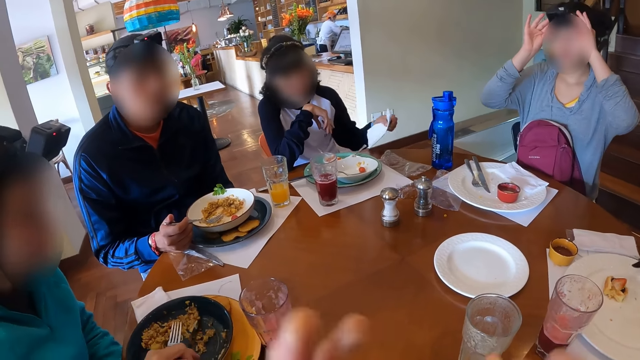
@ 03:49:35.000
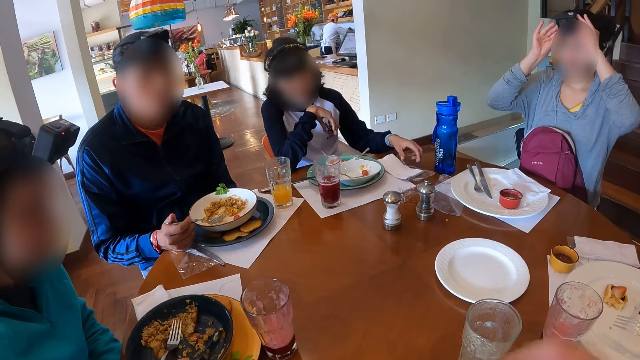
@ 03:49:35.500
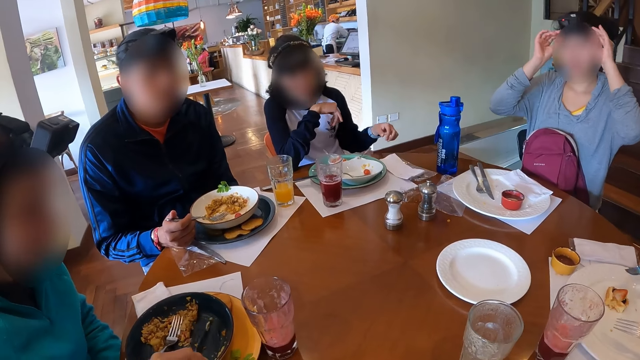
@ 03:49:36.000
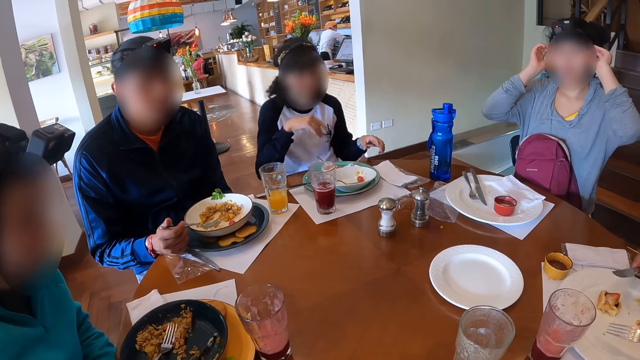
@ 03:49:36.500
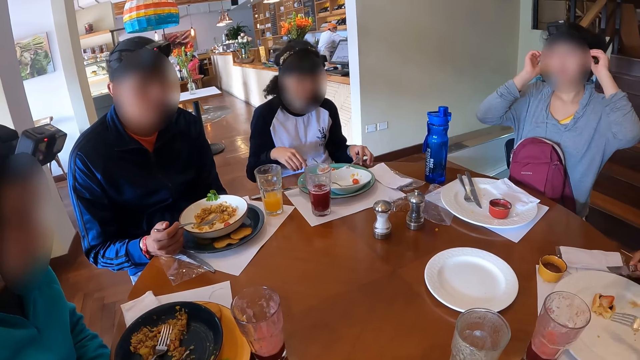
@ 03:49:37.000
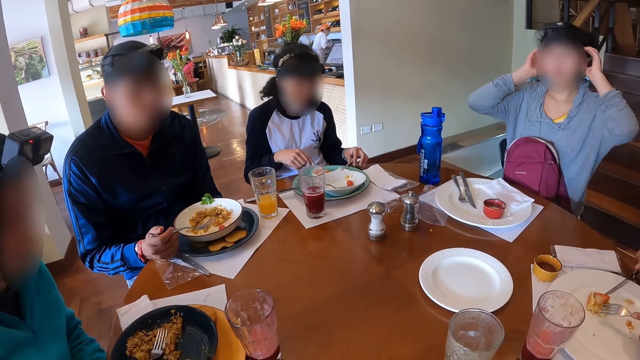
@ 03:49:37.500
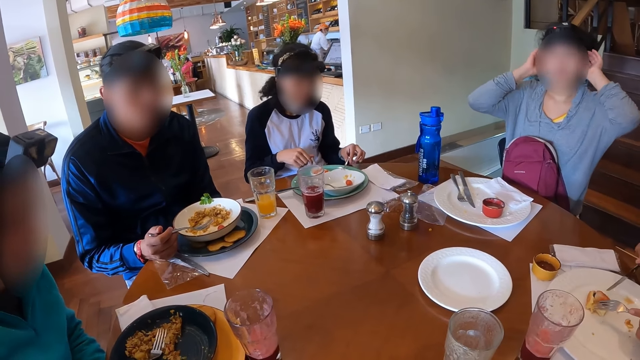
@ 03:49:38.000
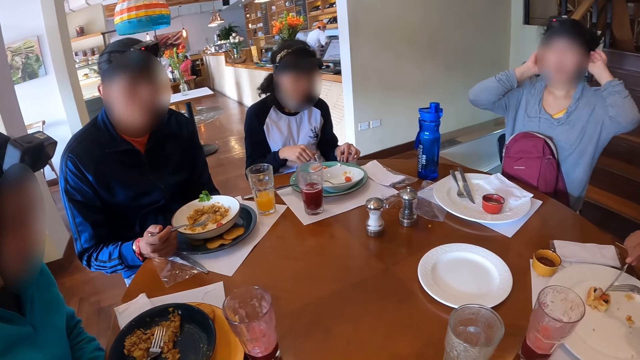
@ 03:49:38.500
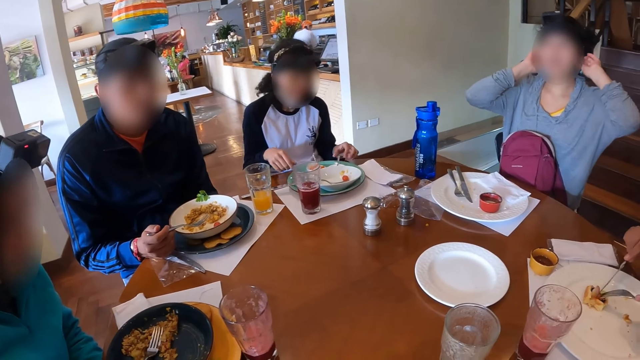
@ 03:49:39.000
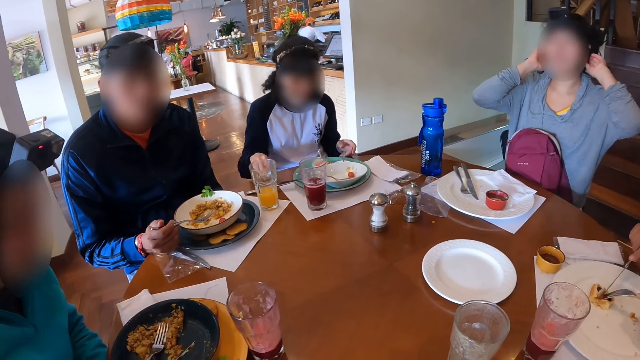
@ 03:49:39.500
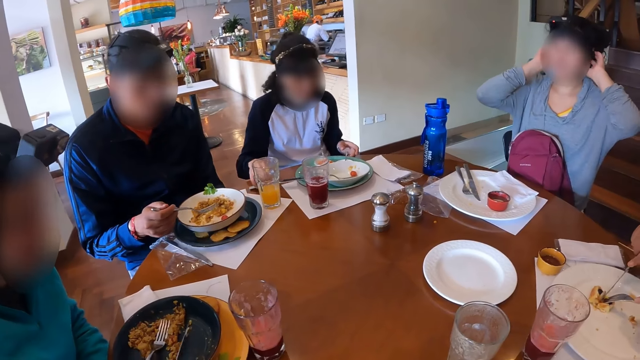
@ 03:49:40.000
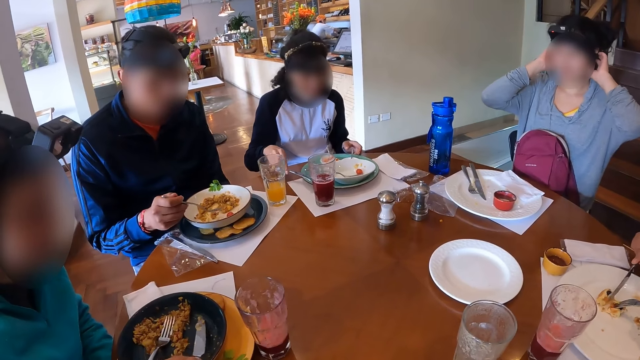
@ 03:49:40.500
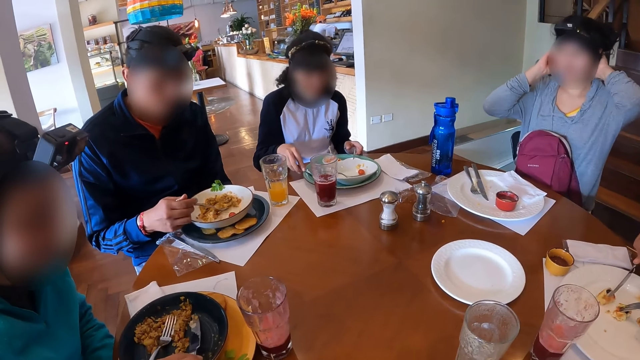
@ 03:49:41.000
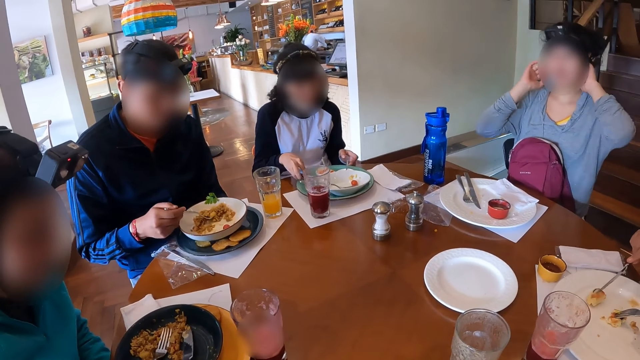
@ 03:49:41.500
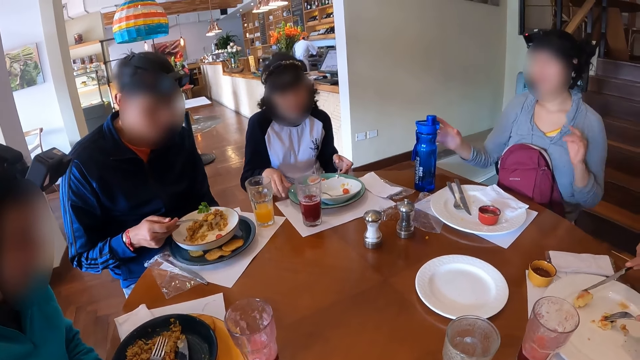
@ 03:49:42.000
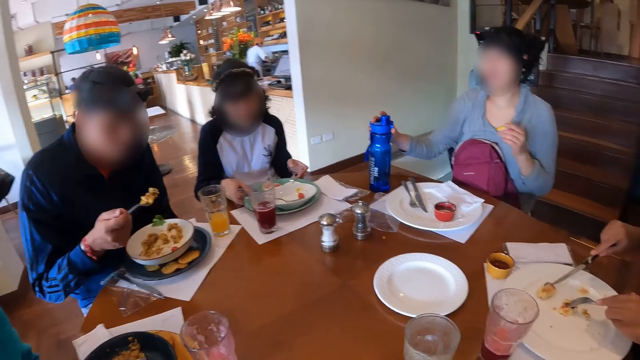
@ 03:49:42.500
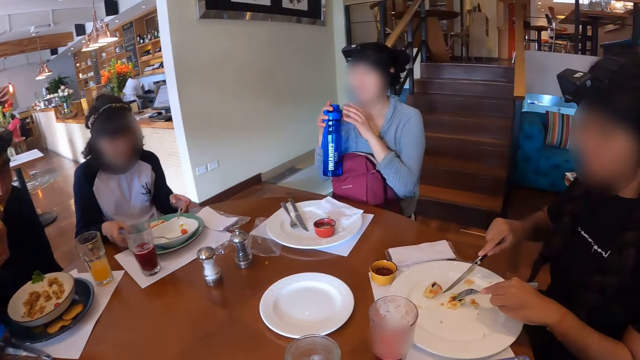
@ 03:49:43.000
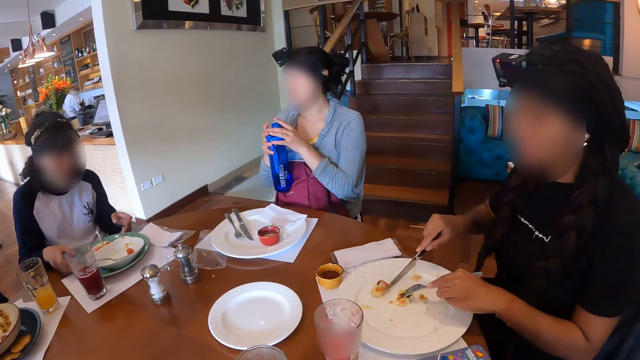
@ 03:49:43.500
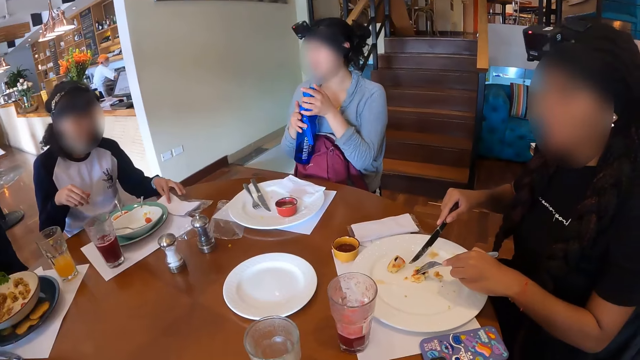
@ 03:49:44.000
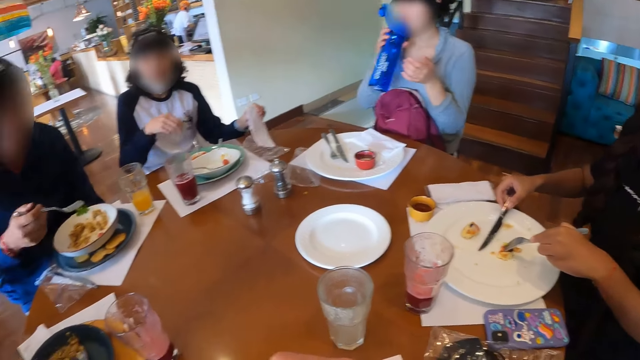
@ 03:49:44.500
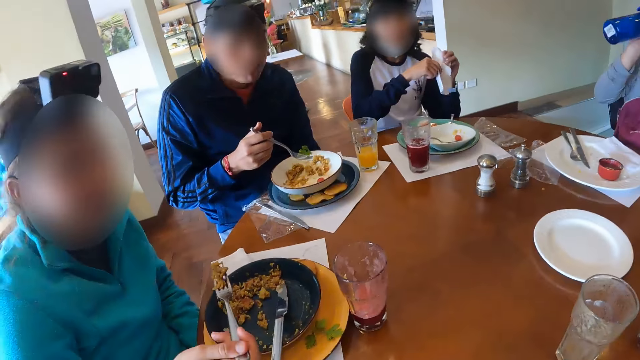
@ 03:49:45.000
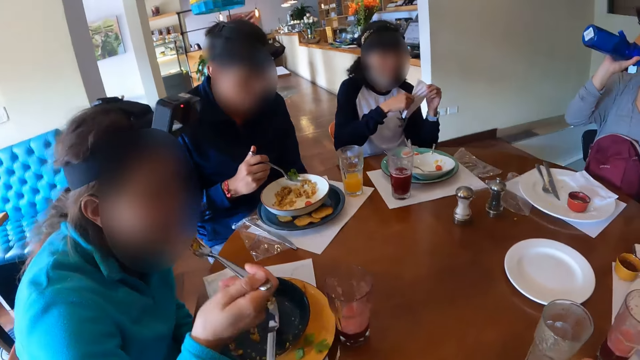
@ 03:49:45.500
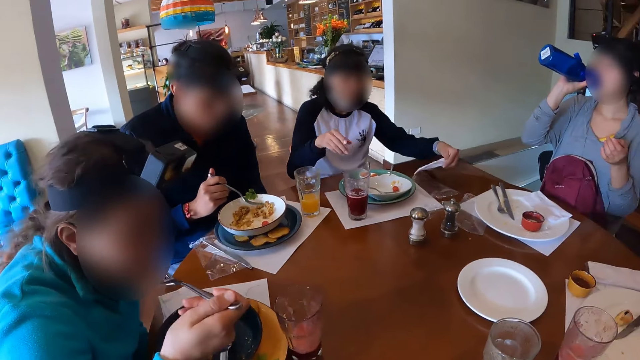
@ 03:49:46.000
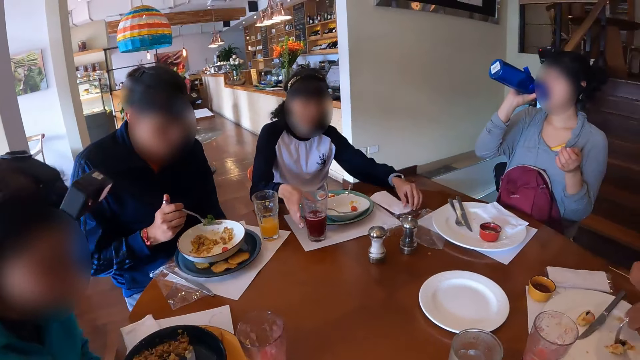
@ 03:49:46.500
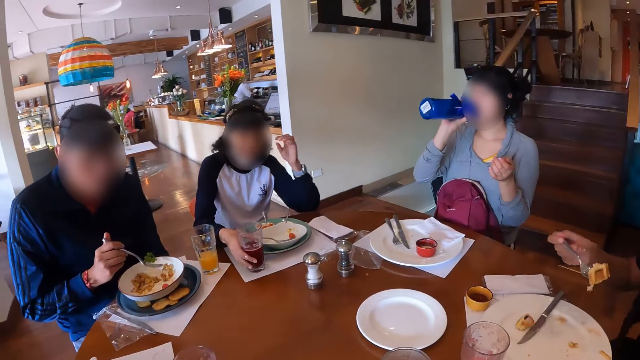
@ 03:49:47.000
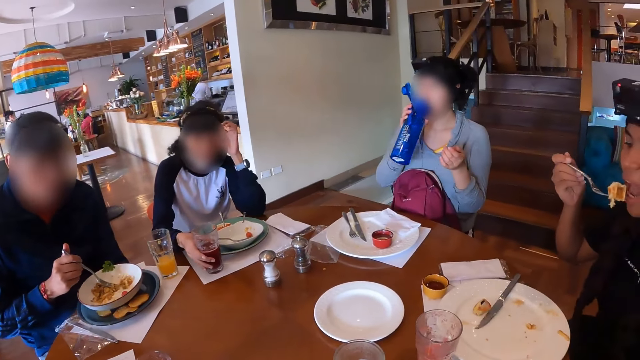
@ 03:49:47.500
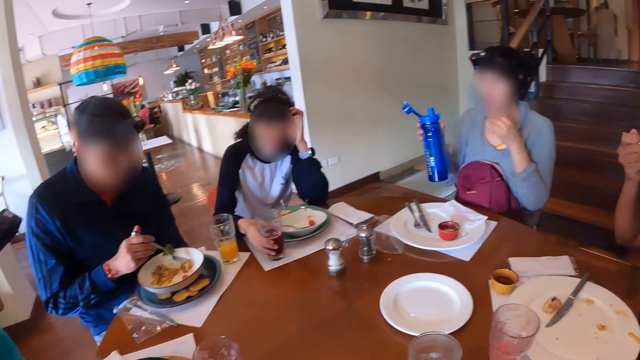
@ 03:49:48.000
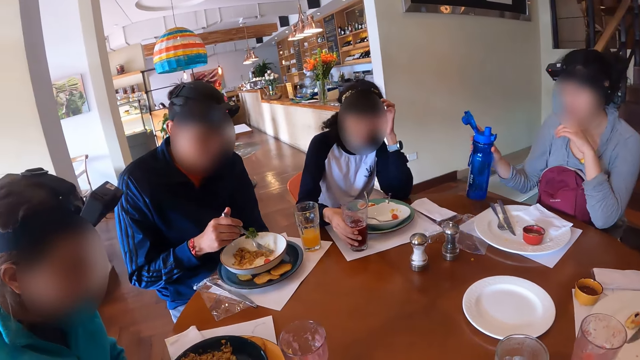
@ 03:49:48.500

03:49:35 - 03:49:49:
A woman scraps the plate with the knife in her right hand. Another woman drops the serviette in her left hand on the table. The women sit on the chairs in the restaurant. A man sits on the chair in the restaurant. The second woman moves a knife on the table with her right hand. The first woman drops the knife in her right hand in the plate on the table. The man scoops the pasta with the fork in his right hand from the plate on the table. The first woman picks up the fork from the plate on the table with her right hand. A third woman picks up a water bottle from the table with her right hand. The man eats the pasta with the fork in his right hand. The third woman opens the lid of the water bottle in her right hand with her left hand. The second woman picks up the serviette on the table with her left hand. A fourth woman drops the knife in her right hand on the plate on the table. The third woman drinks from the water bottle in her right hand. The second woman holds the serviette with both hands. A fifth woman cleans her right hand with the tissue paper in her left hand. The second woman eats the machaca with the fork in her right hand. The fifth woman drops the tissue paper on the table with her left hand. A sixth woman picks the chilaquiles on the plate with the fork in her right hand. Another man adjusts some machaca on the plate with the fork in his right hand. The fifth woman touches a glass cup of juice on the table with her right hand. The sixth woman eats the chilaquiles with the fork in her right hand. A seventh woman drops the water bottle on the table with her right hand.

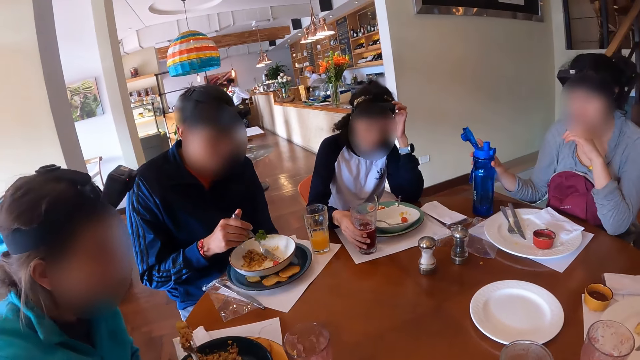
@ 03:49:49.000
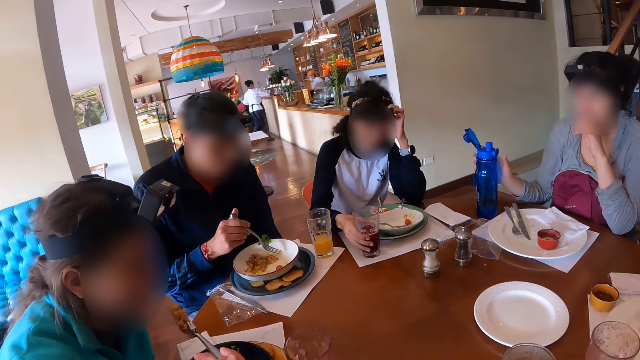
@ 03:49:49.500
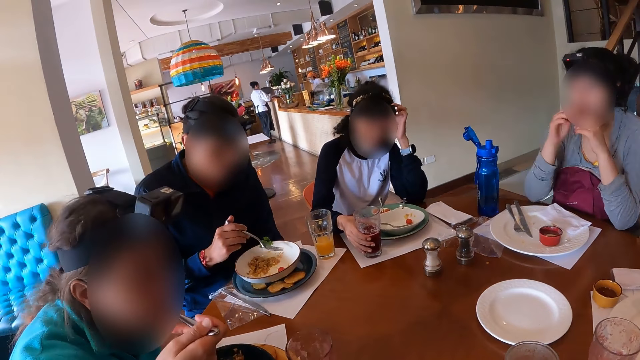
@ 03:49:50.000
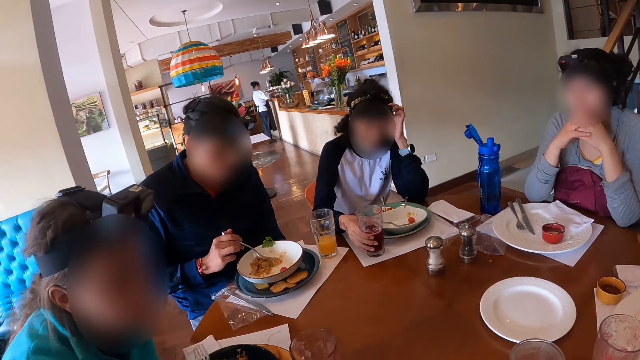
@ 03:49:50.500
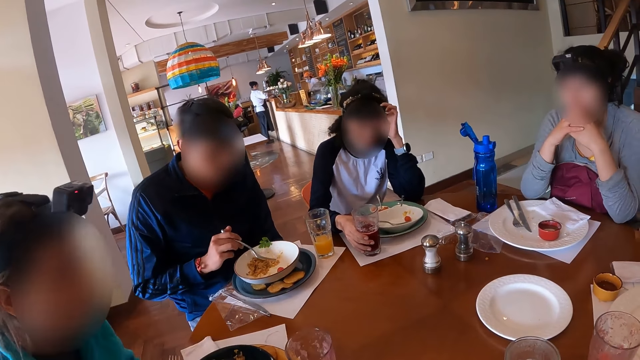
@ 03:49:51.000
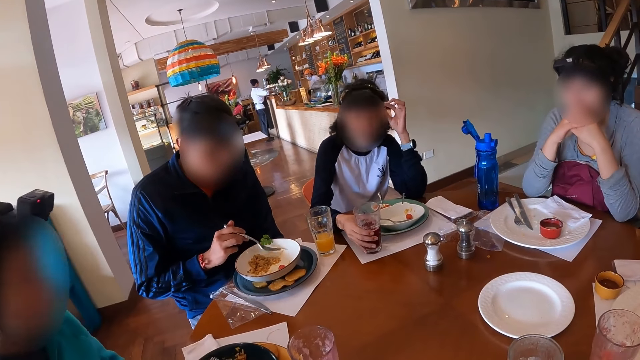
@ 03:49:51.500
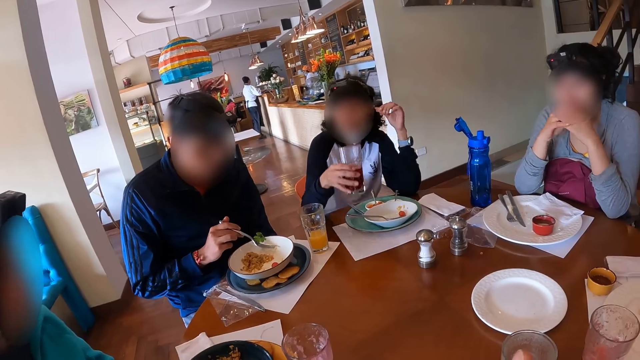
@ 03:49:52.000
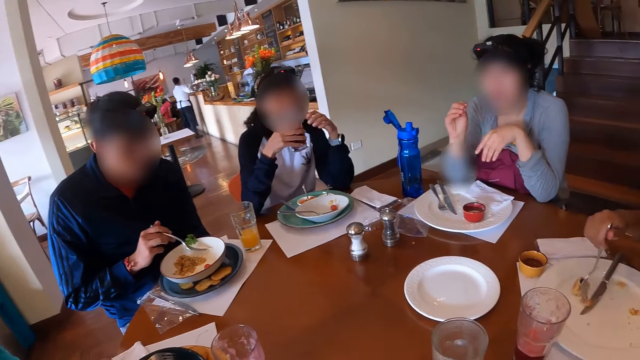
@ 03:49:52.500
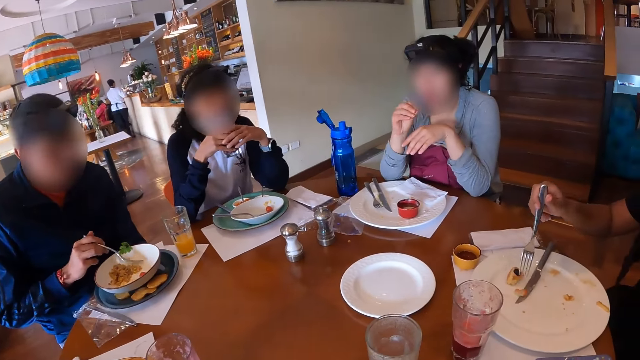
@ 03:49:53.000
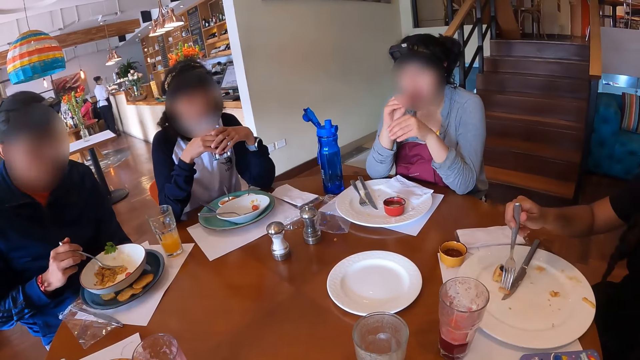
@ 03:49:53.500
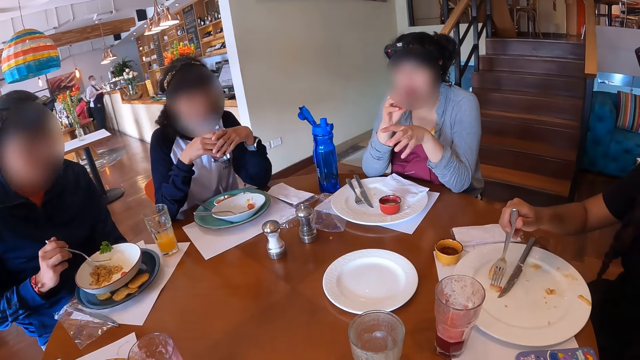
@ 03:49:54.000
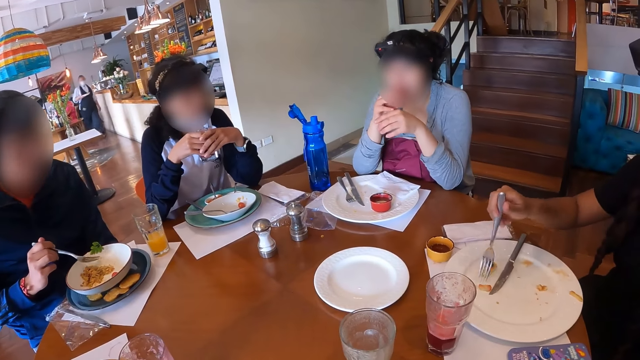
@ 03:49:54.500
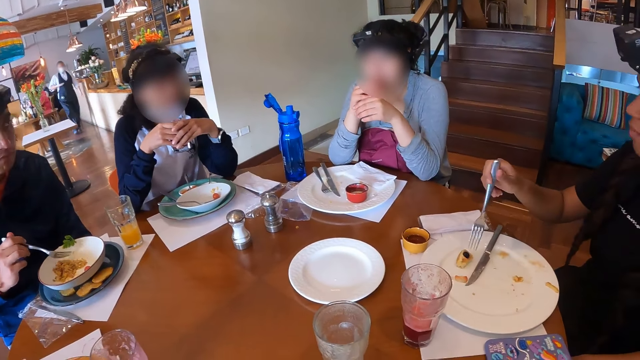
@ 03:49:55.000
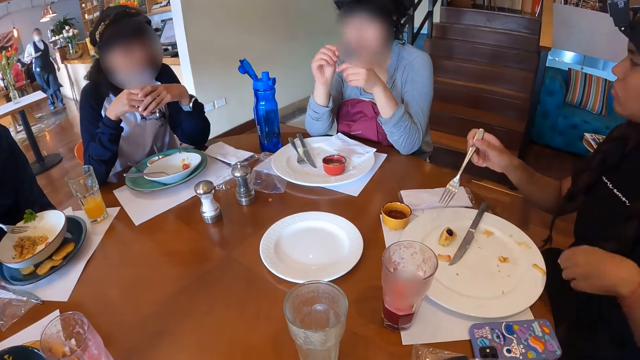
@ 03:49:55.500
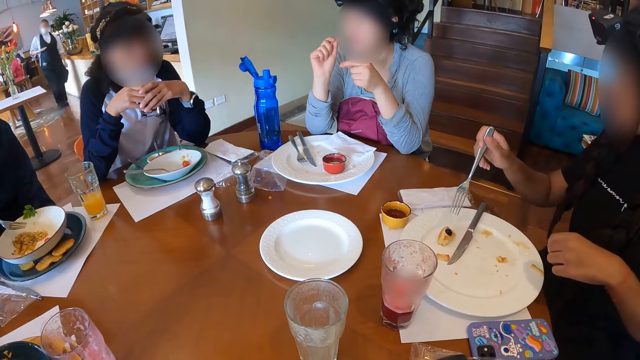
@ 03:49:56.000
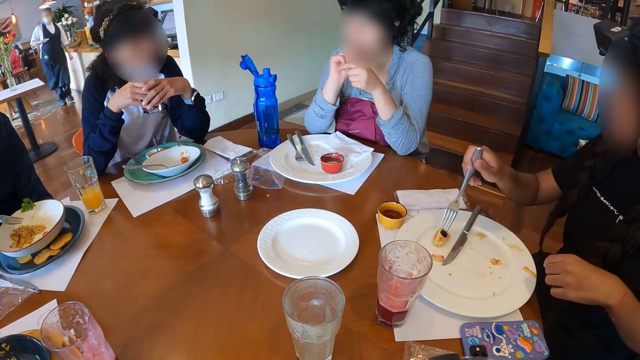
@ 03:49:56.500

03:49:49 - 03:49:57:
A woman eats the machaca with the fork in her right hand. Another woman picks up the glass cup of juice on the table with her right hand.
